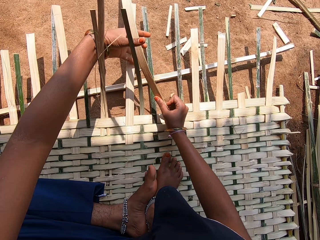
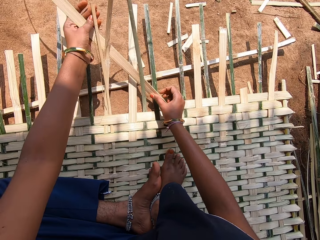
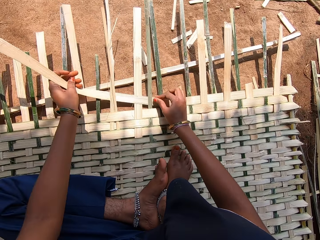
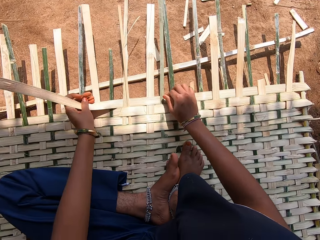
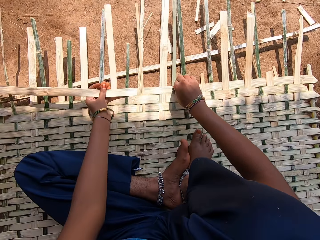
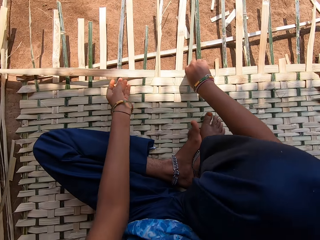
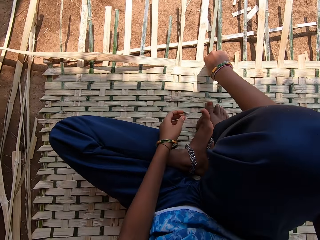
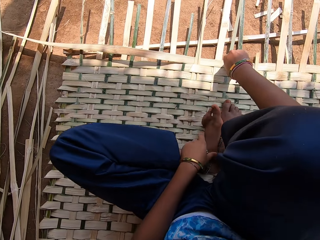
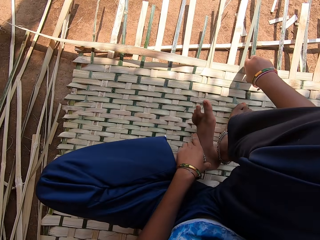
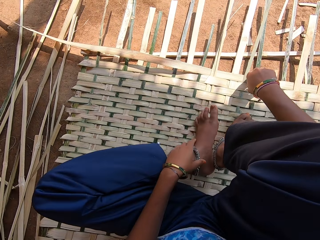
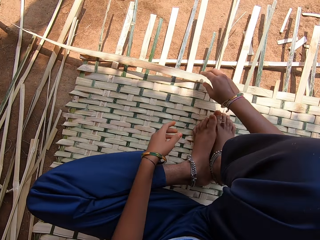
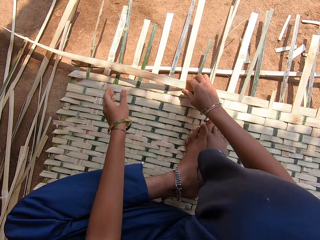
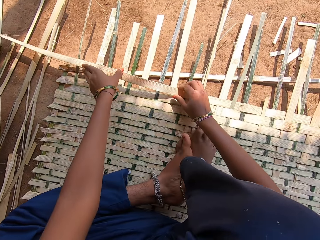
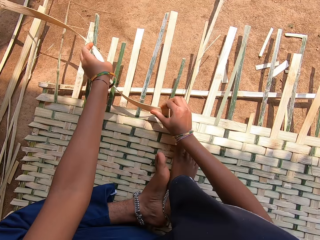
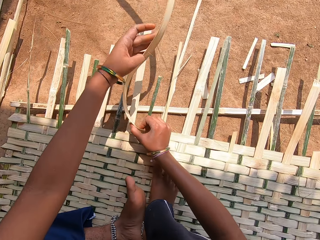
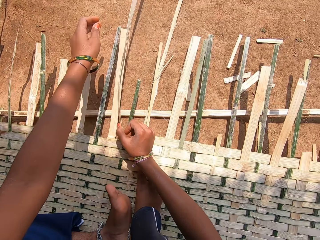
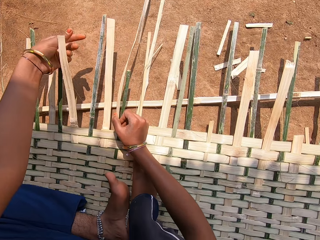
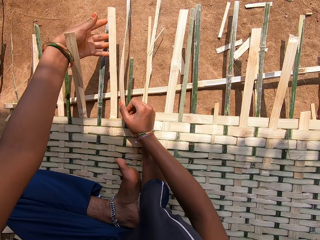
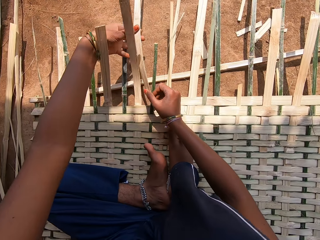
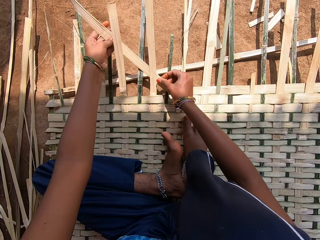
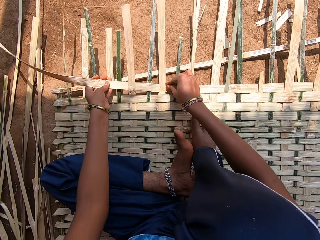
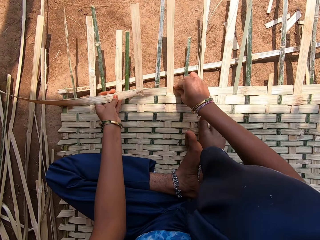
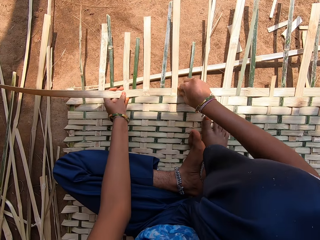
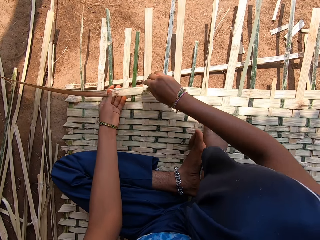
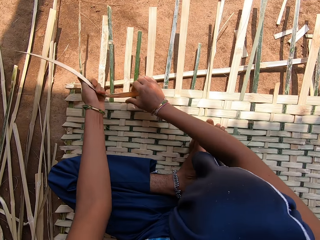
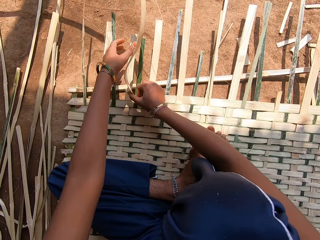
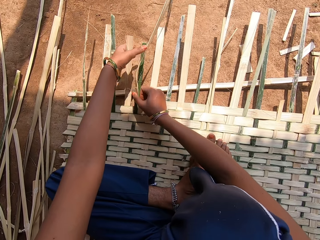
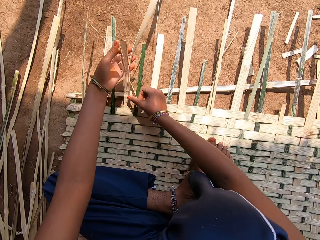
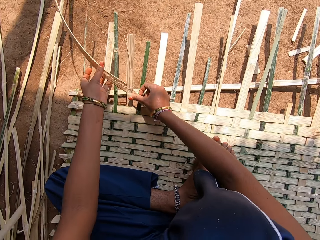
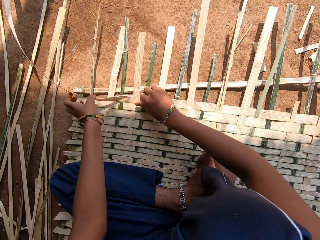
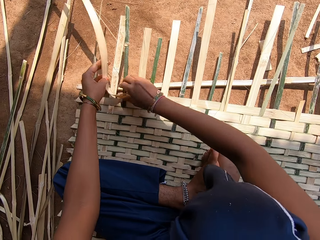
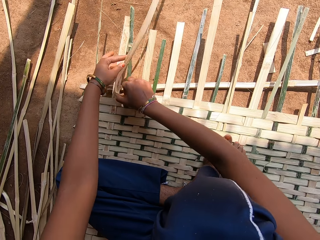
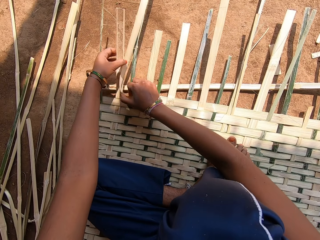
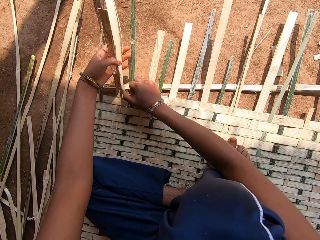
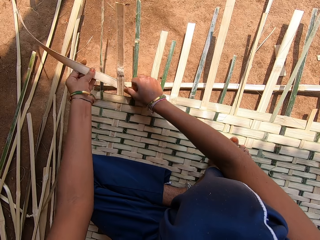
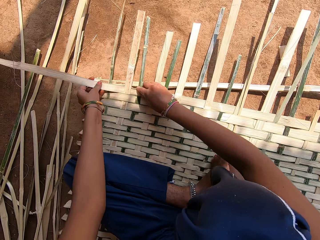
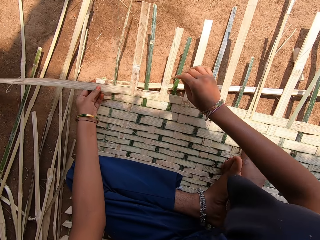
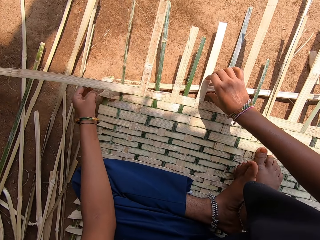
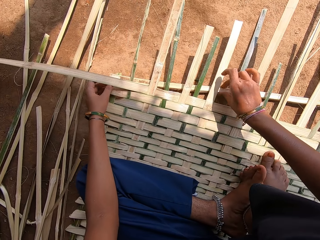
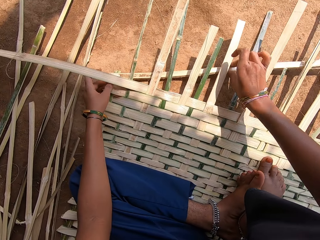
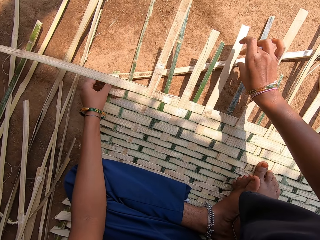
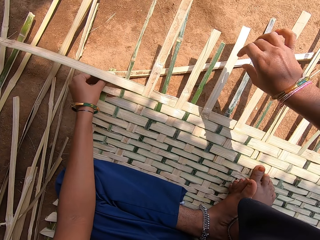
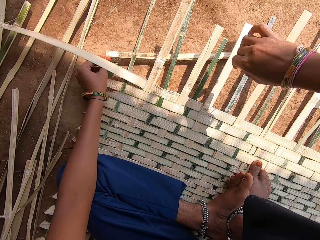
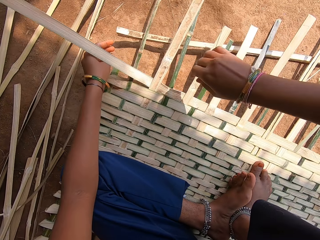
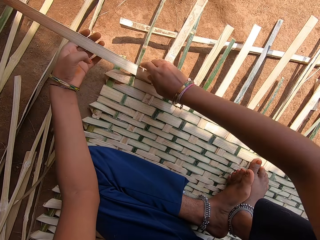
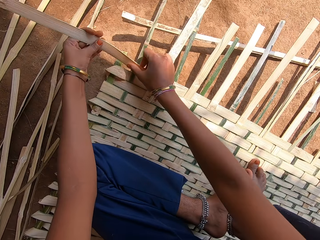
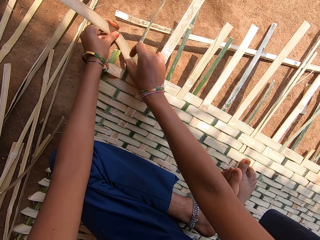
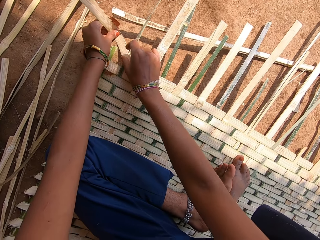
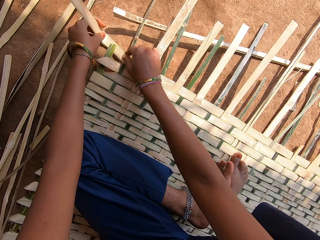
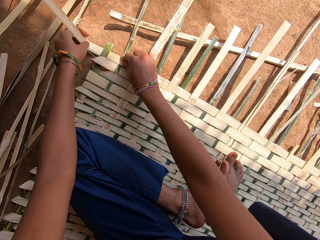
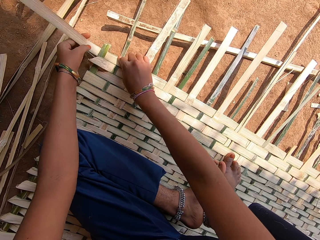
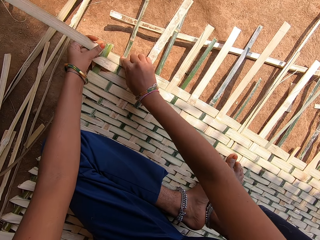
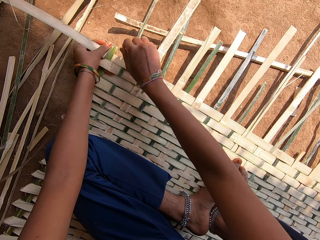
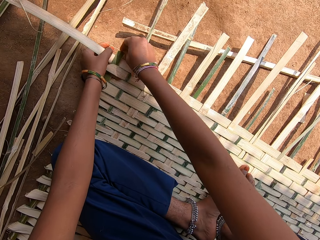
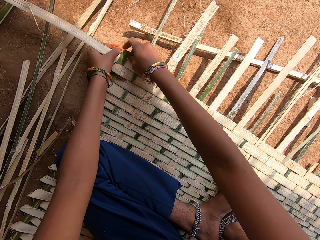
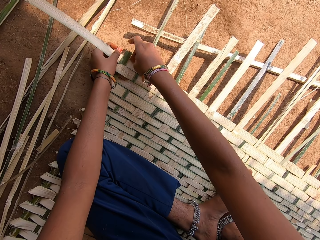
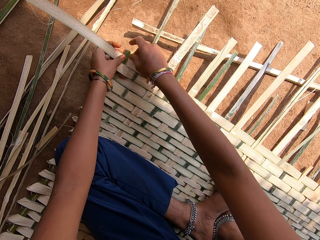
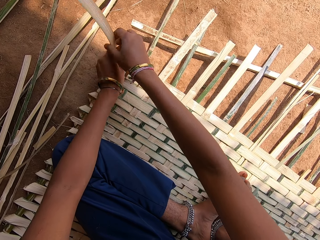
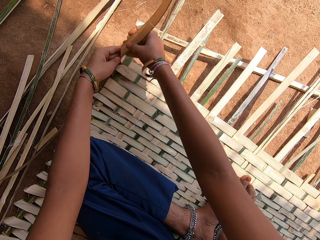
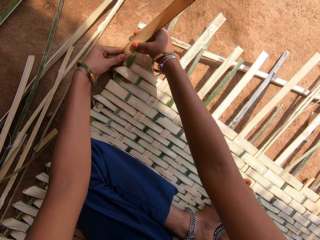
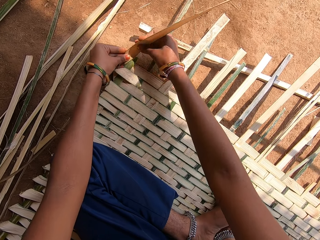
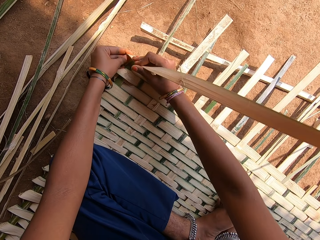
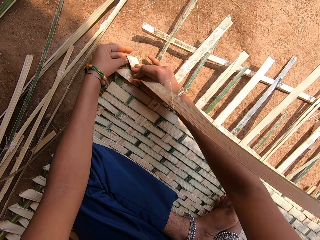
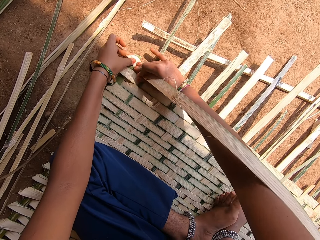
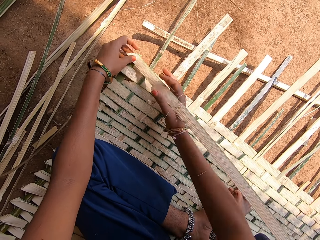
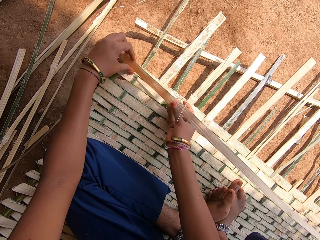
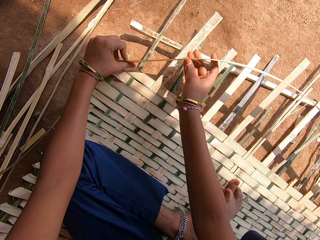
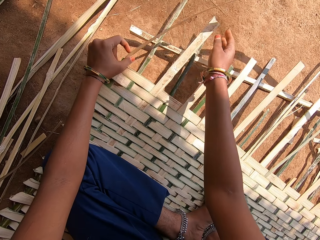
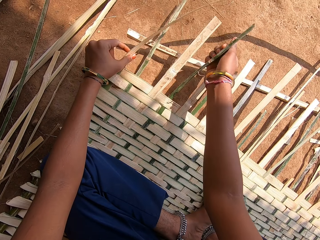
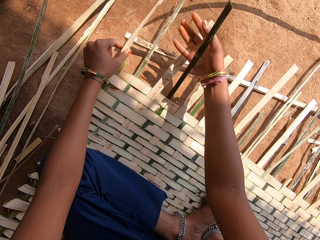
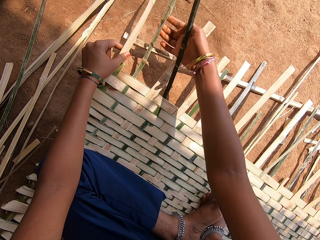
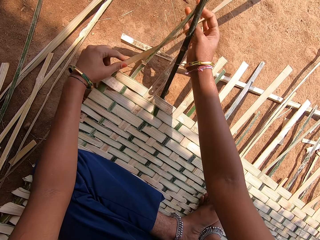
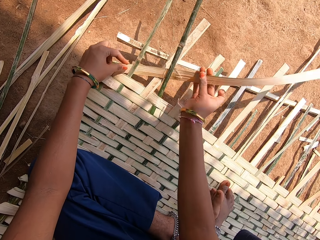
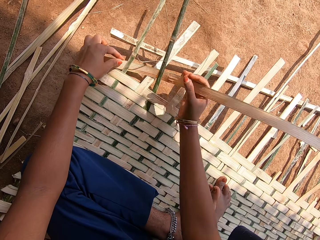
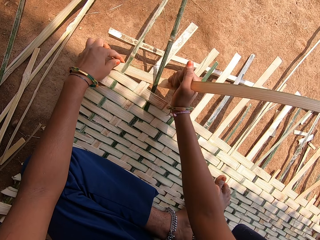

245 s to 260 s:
The camera wearer moves a thatch on the ground. They weave a mat with the thatch.

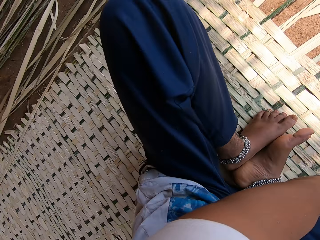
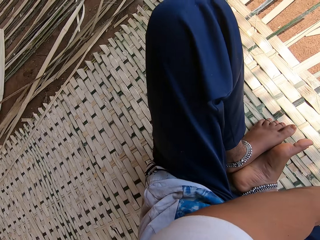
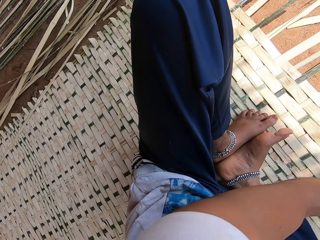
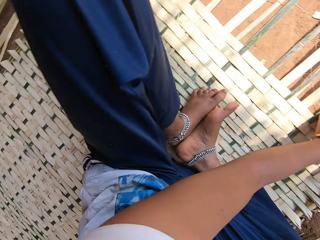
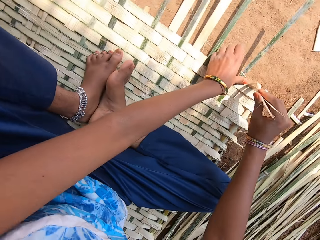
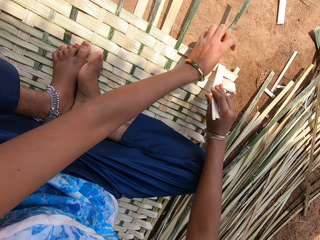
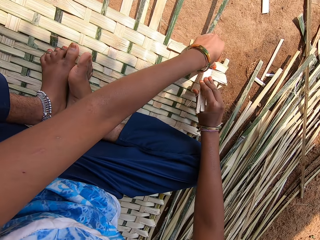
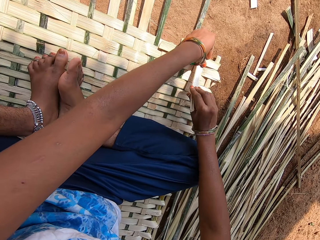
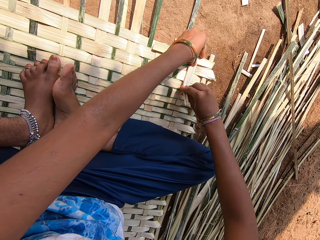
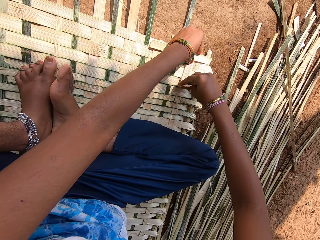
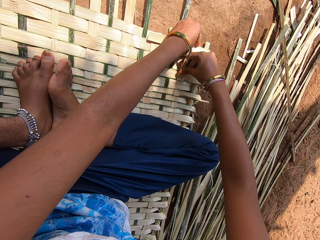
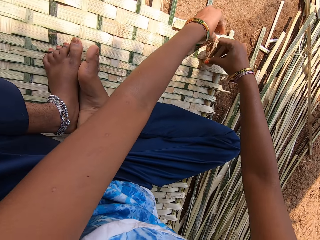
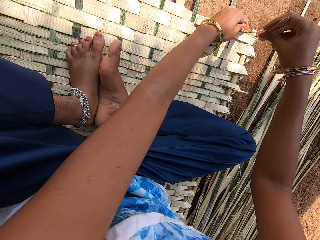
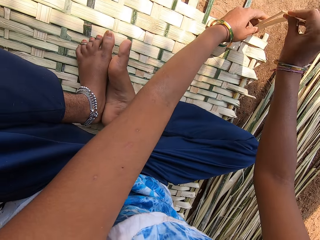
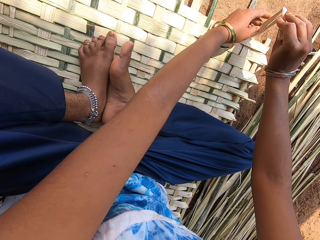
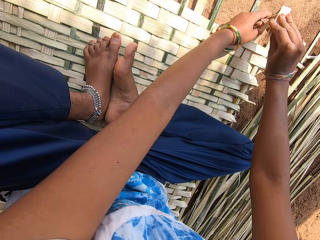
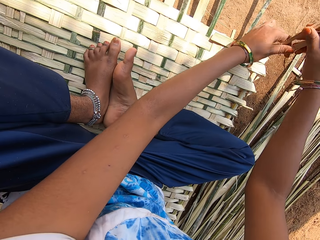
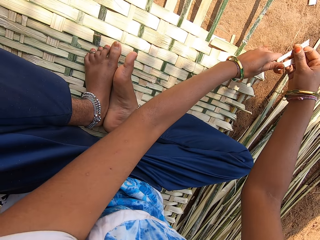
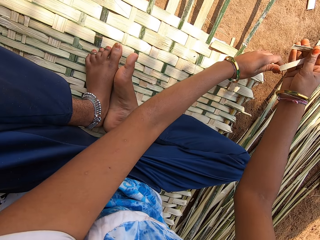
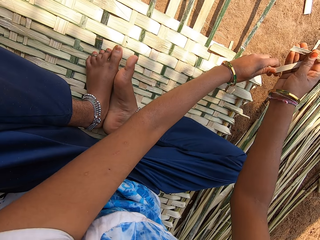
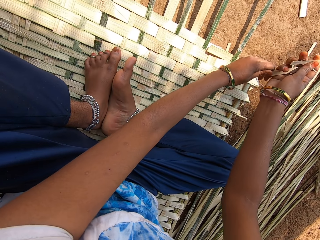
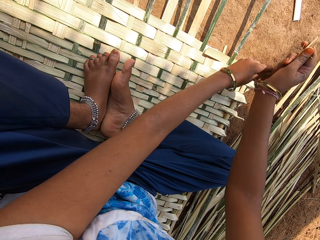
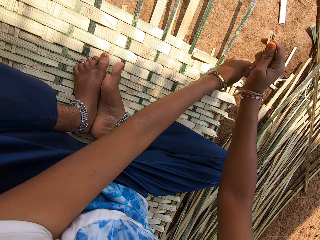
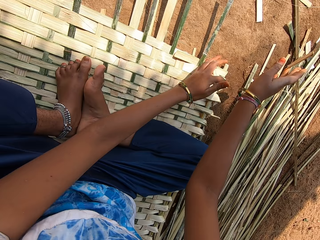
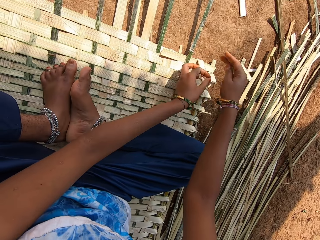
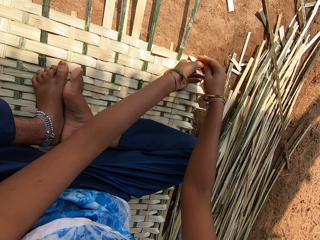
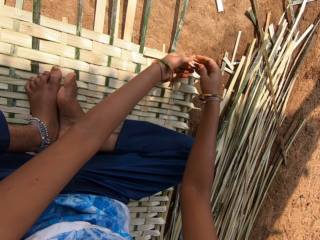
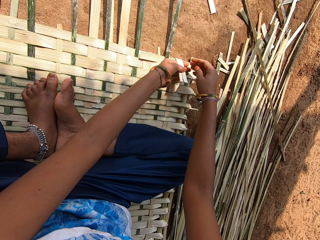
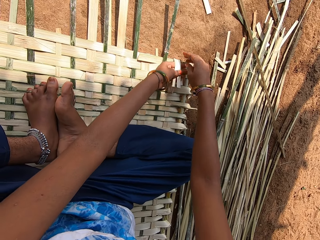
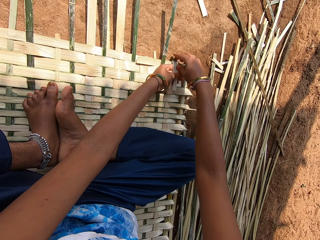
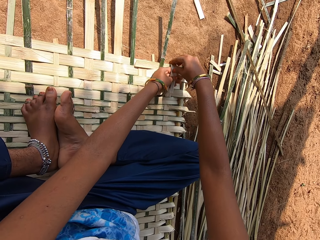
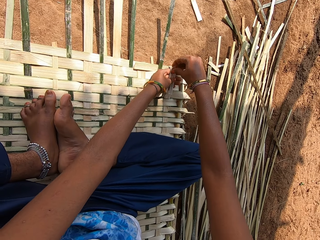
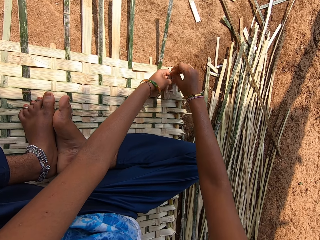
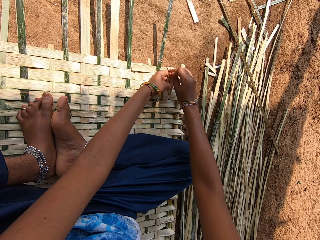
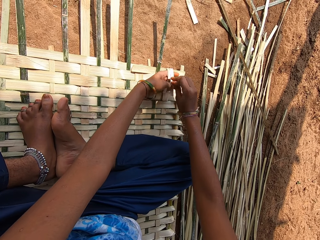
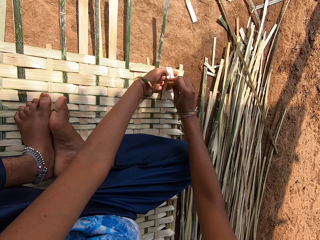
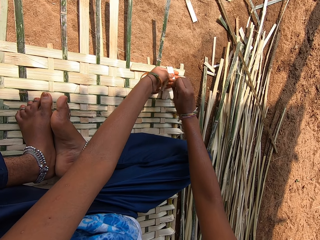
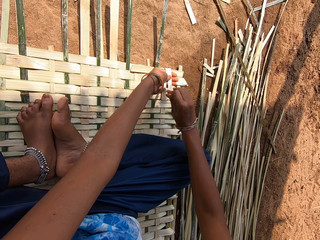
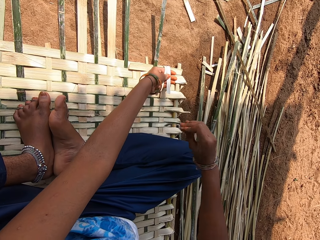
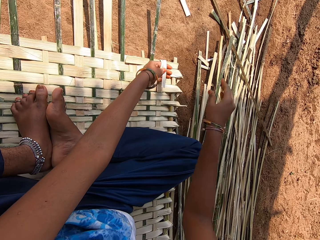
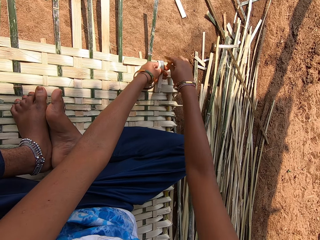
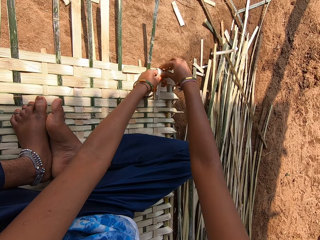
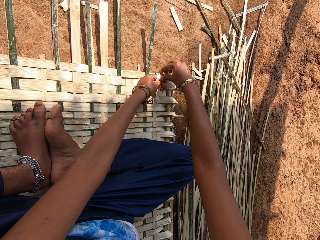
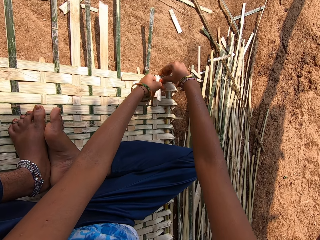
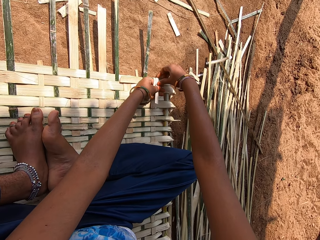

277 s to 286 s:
The camera wearer breaks the thatch. They throw a piece of thatch on the ground. They rip a piece of thatch. They throw a piece of thatch. They drop down the reed.
